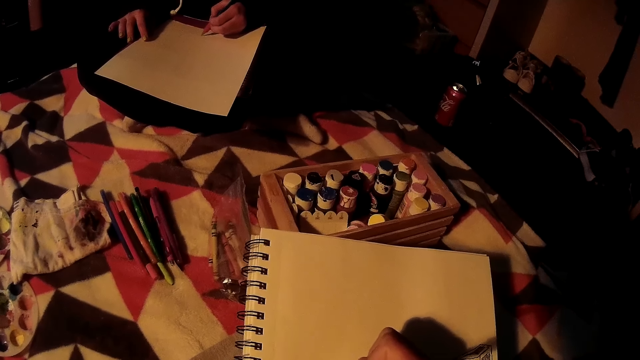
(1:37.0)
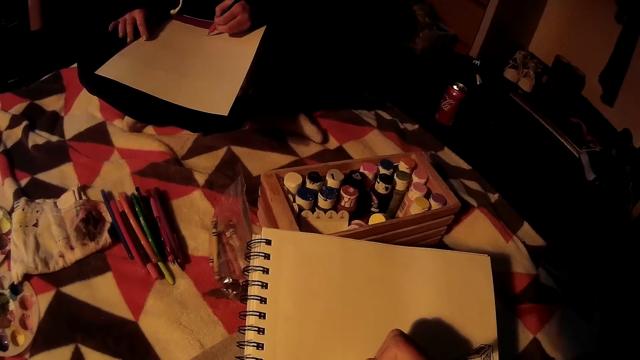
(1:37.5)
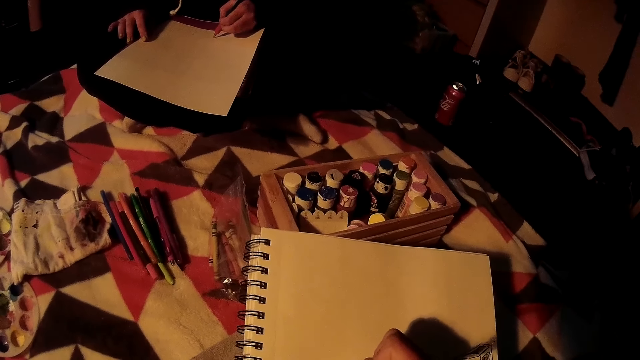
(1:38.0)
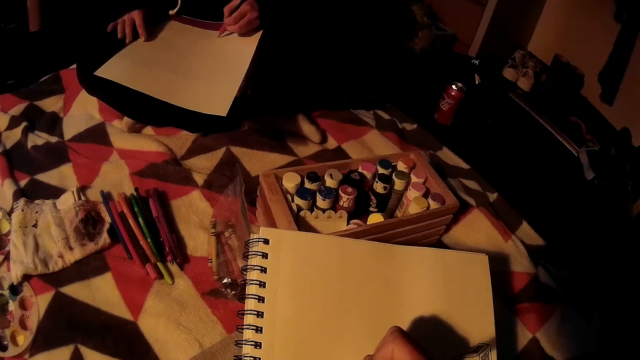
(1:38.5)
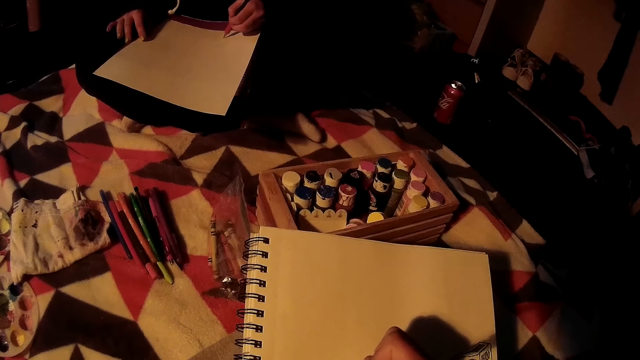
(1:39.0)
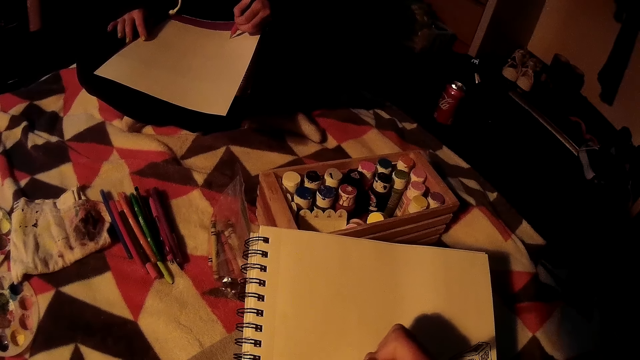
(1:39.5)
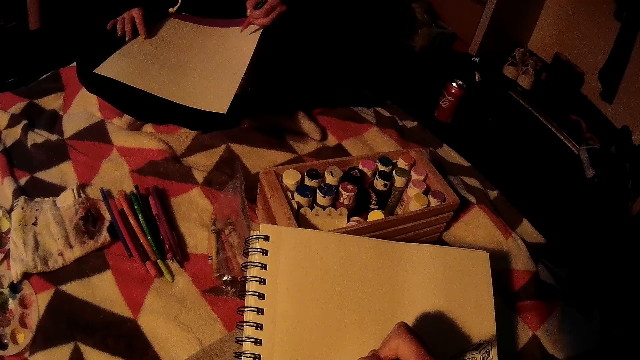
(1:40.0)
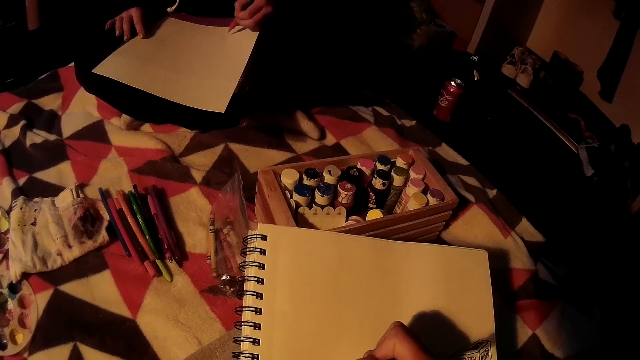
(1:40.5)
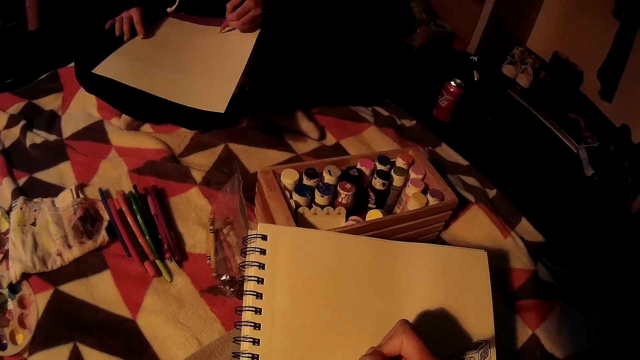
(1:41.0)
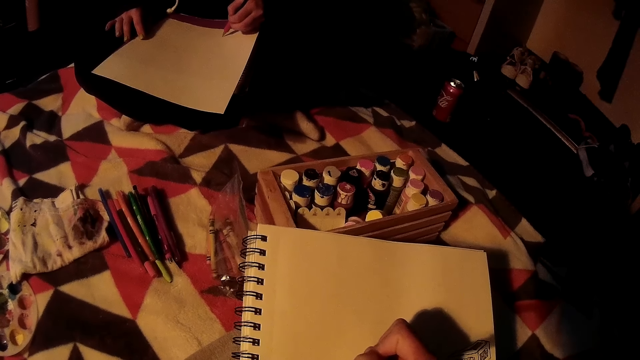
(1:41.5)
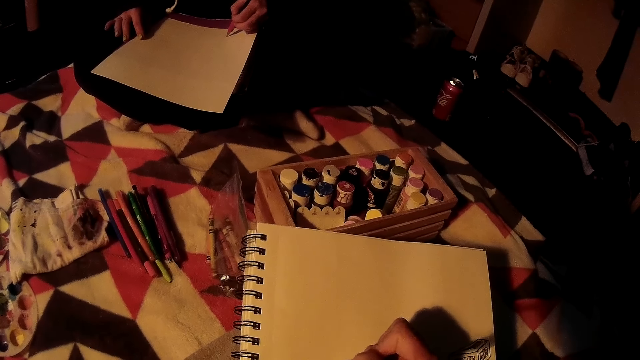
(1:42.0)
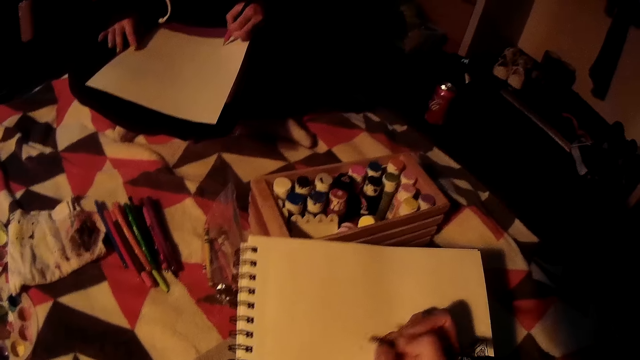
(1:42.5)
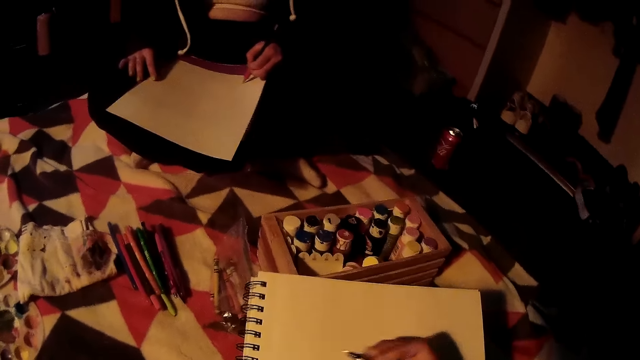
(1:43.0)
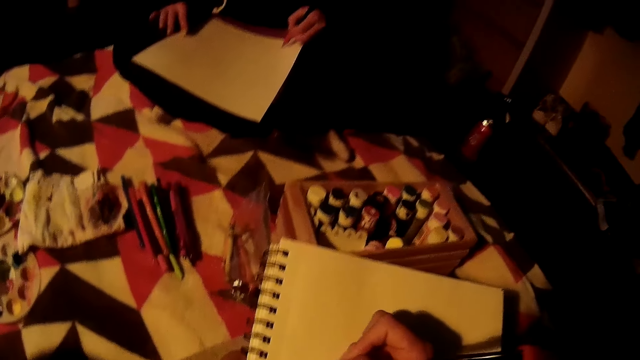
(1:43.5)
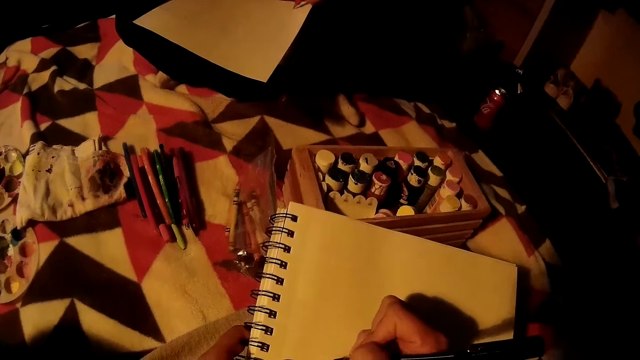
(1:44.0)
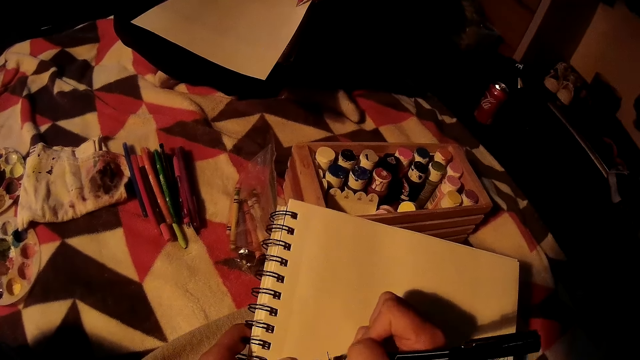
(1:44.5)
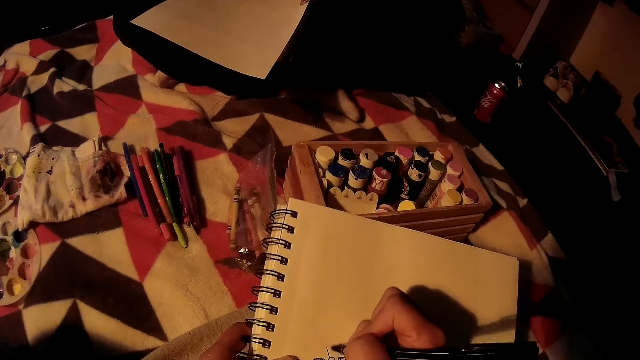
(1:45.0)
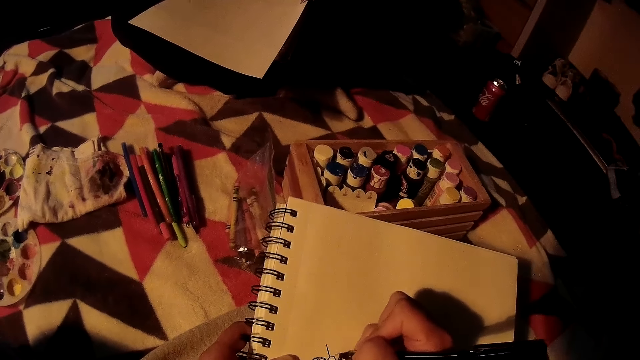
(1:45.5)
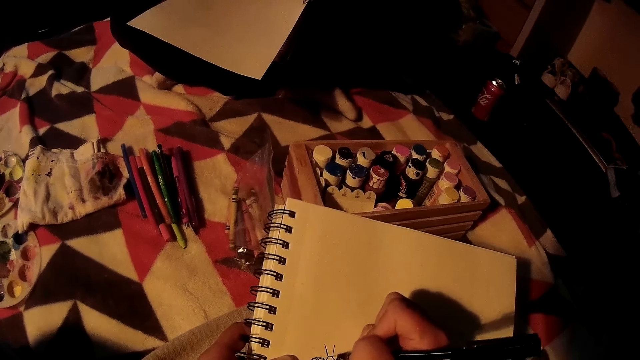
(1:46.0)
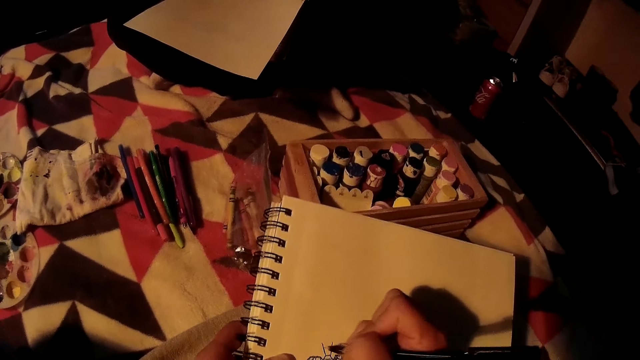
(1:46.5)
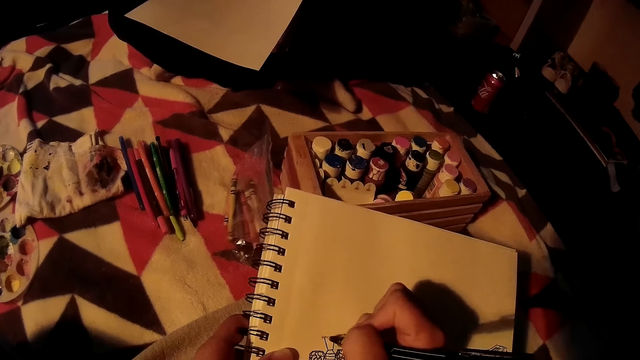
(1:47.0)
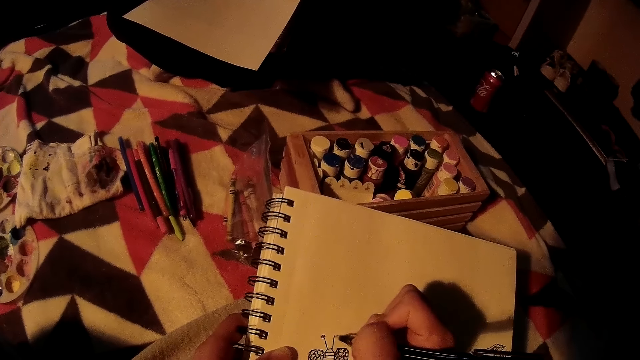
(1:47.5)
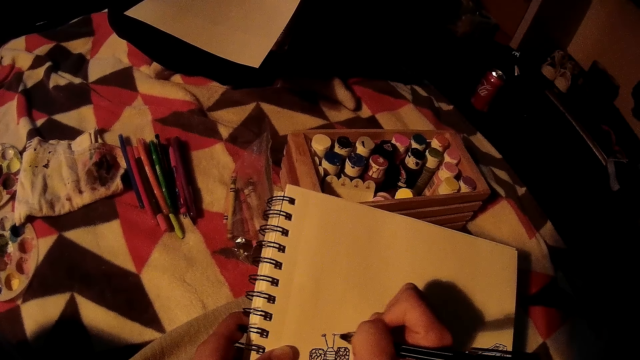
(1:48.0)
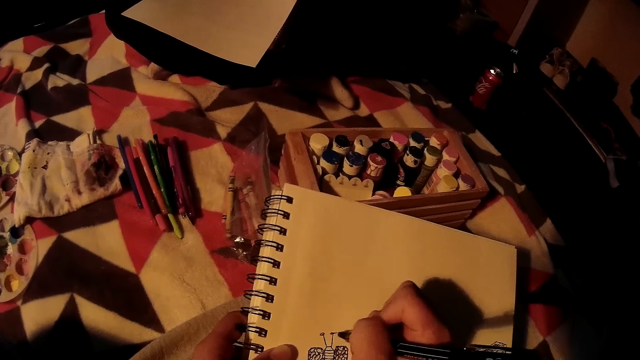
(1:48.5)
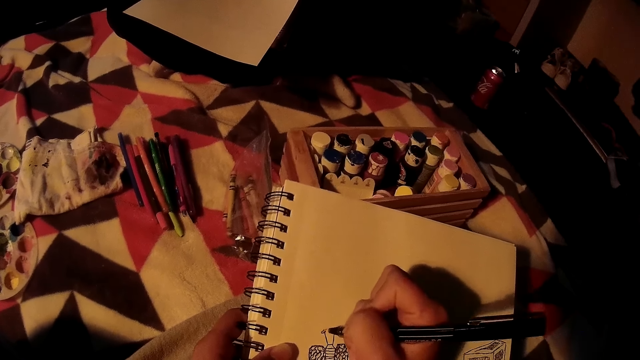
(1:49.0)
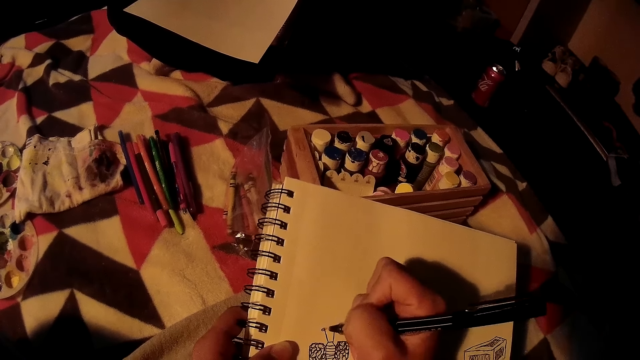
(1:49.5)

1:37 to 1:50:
The camera wearer draws on the book with the pen in her right hand.

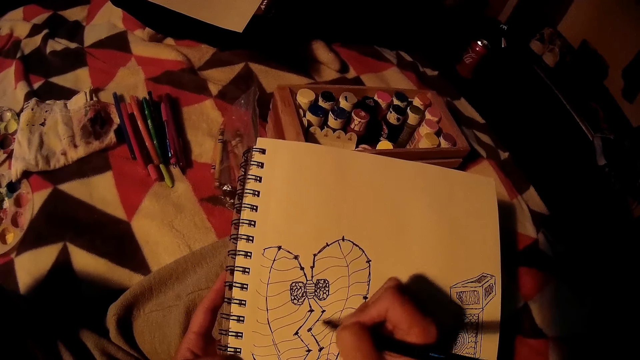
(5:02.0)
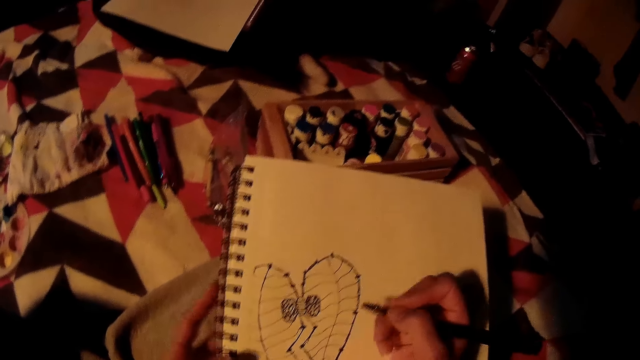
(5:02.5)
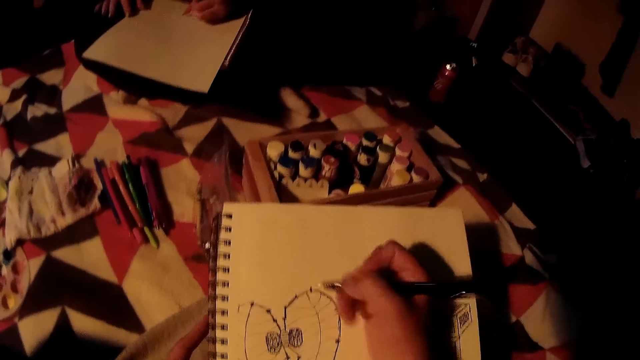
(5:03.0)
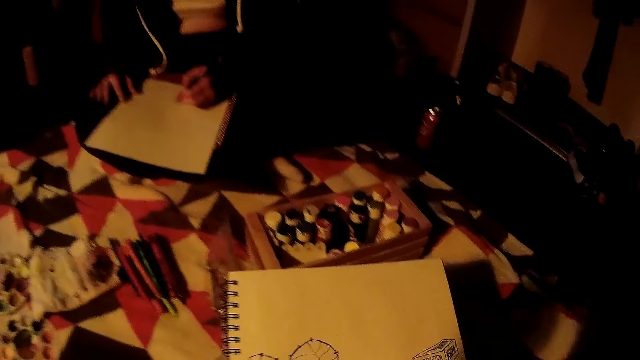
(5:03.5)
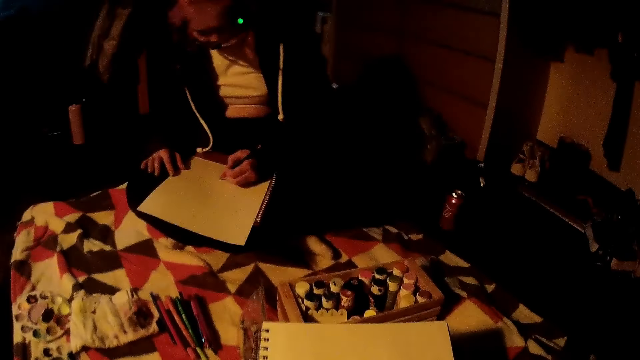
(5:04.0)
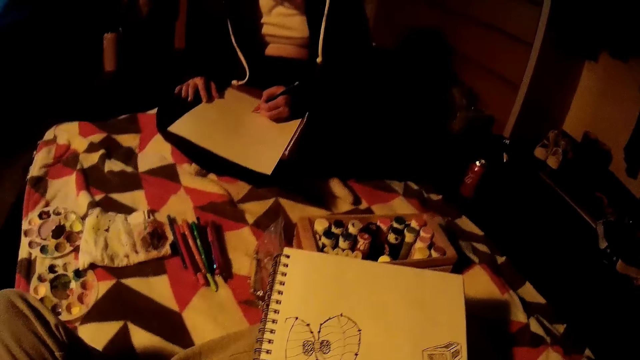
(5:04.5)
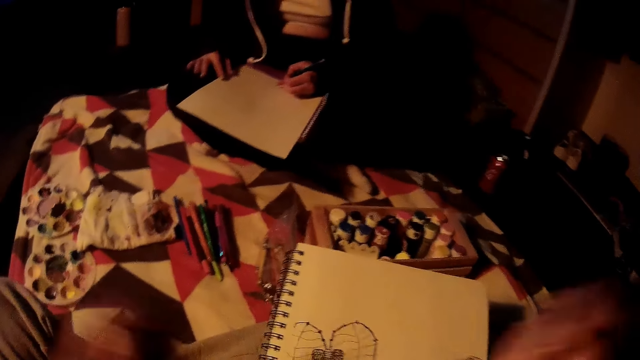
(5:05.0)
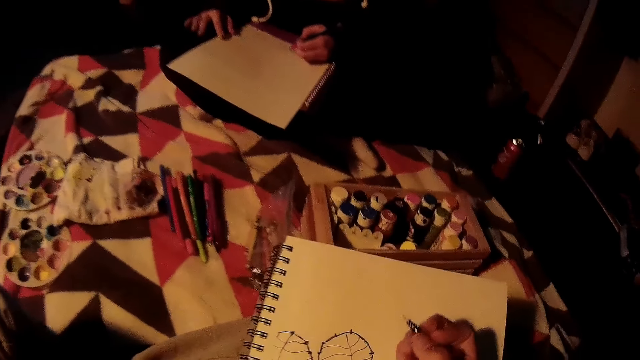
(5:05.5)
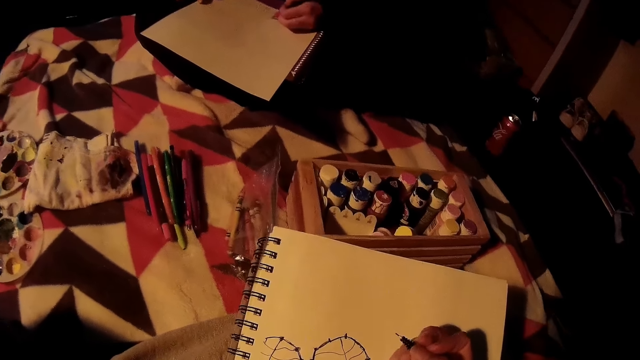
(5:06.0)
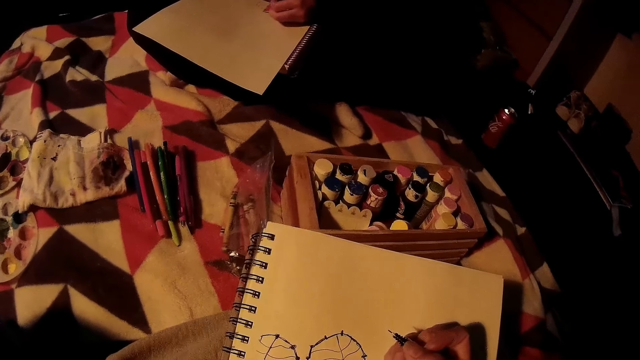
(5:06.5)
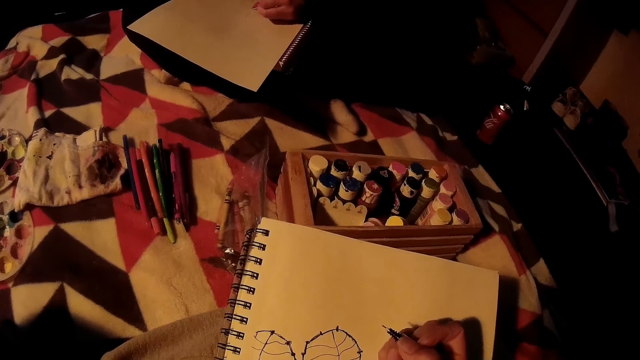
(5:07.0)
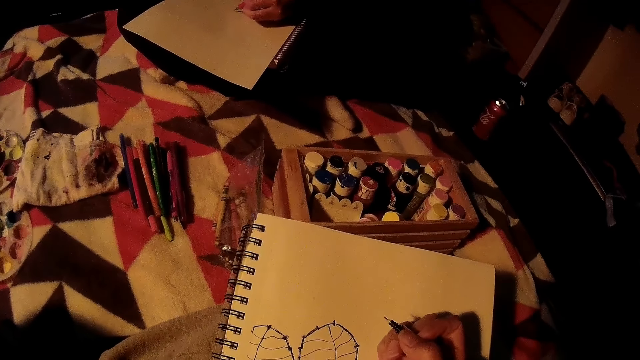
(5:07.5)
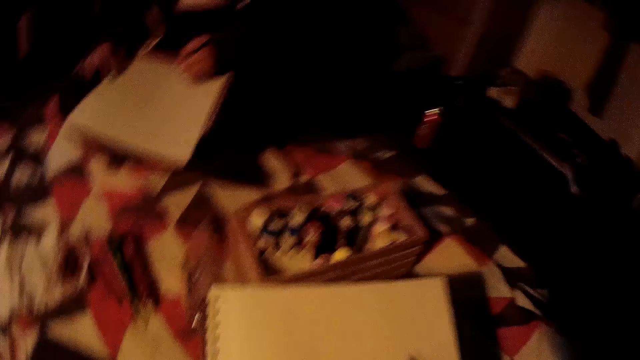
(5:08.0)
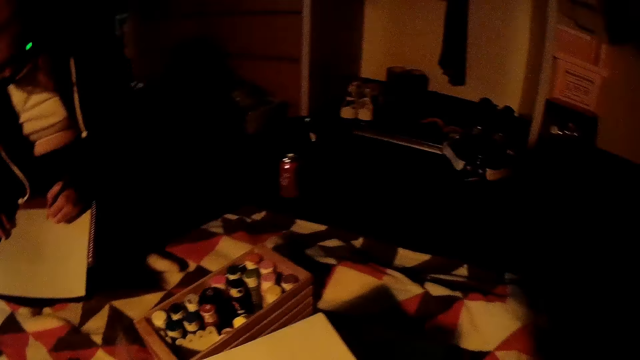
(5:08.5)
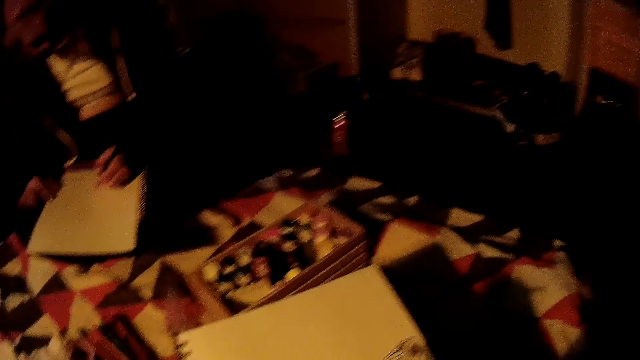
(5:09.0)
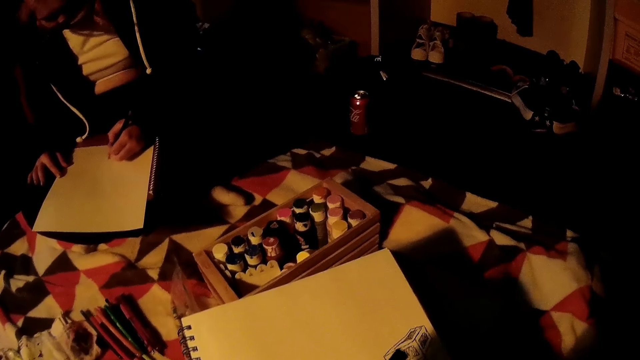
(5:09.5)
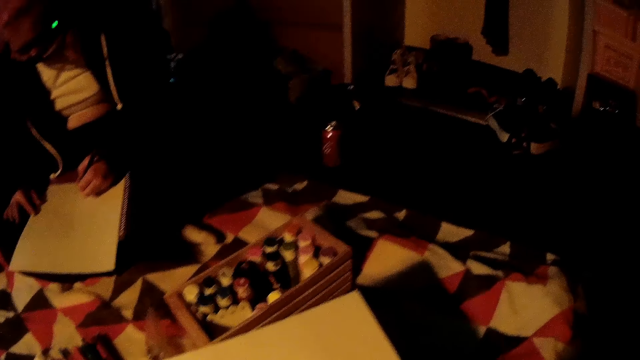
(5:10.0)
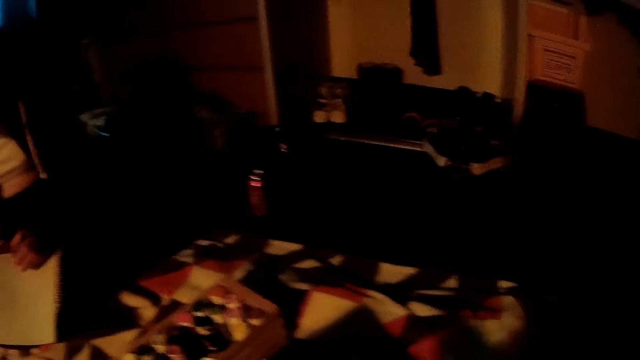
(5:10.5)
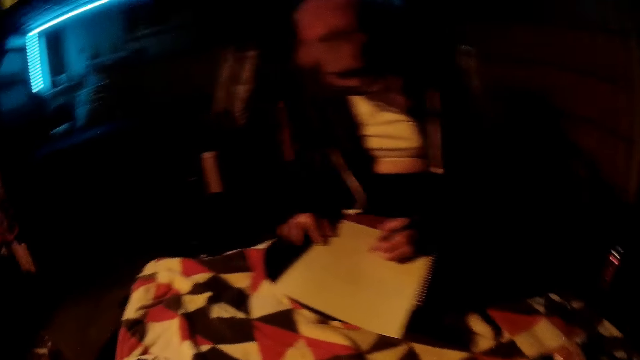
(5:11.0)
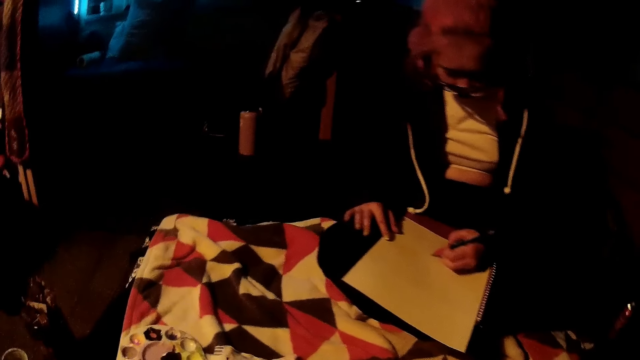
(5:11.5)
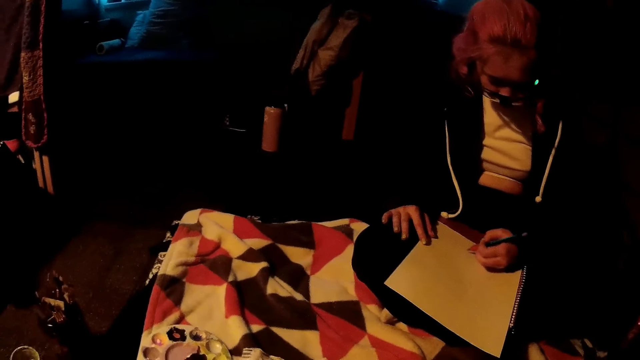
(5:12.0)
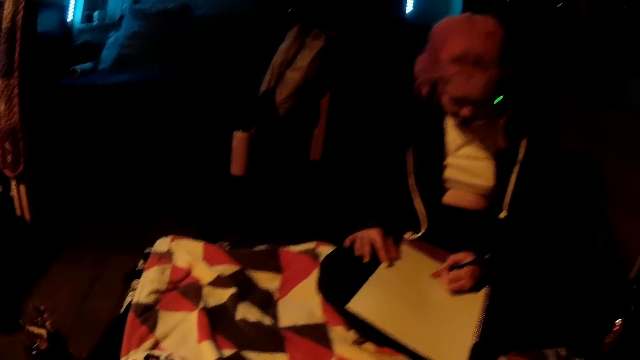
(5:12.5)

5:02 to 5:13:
The lady draws with her left hand on a book. The camera wearer looks around.
